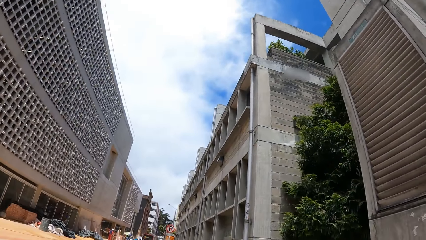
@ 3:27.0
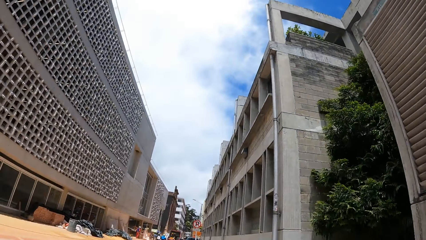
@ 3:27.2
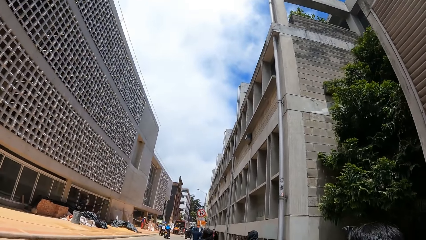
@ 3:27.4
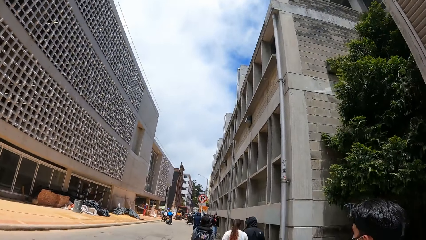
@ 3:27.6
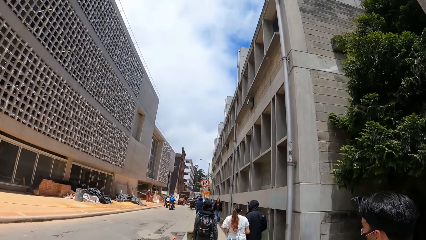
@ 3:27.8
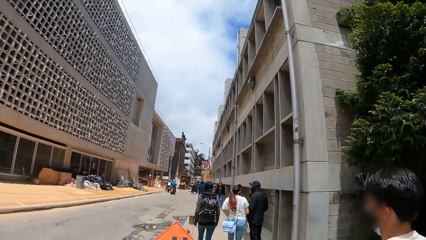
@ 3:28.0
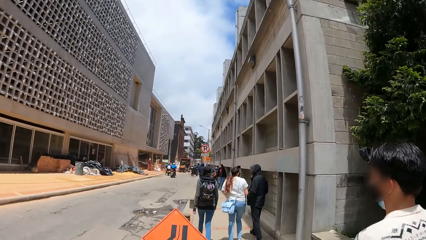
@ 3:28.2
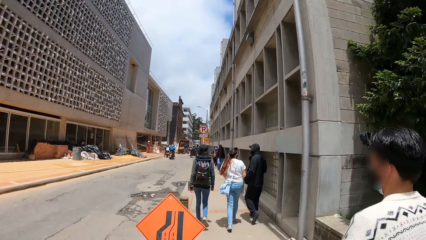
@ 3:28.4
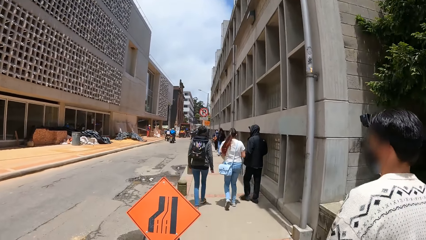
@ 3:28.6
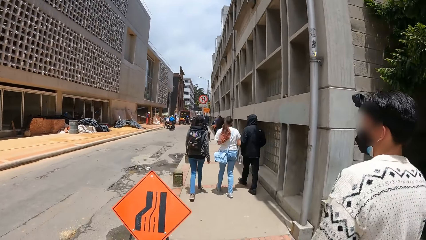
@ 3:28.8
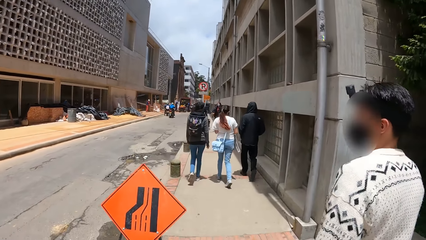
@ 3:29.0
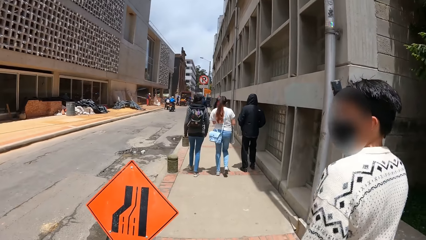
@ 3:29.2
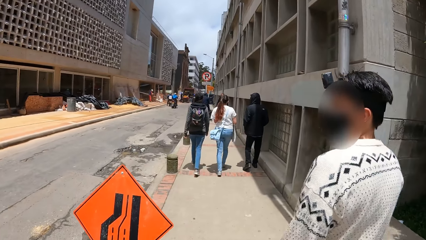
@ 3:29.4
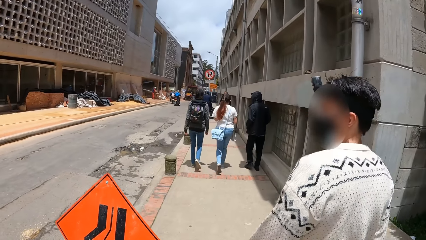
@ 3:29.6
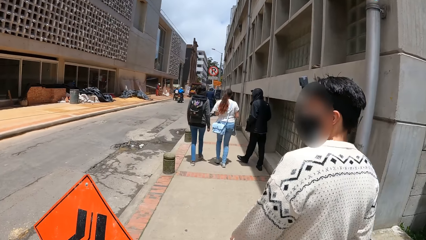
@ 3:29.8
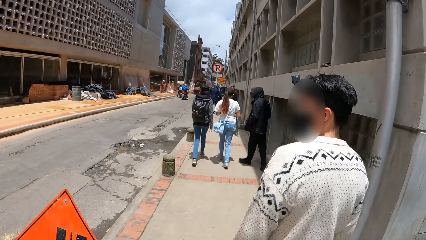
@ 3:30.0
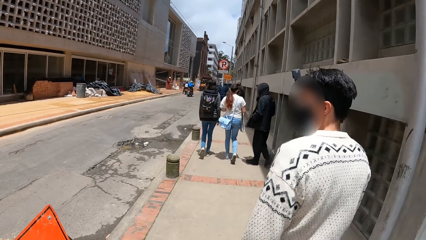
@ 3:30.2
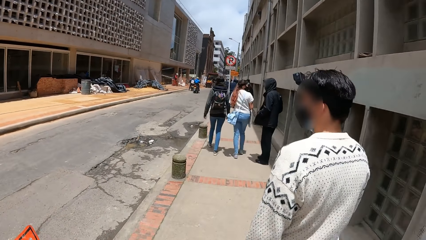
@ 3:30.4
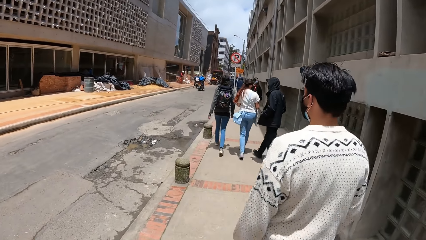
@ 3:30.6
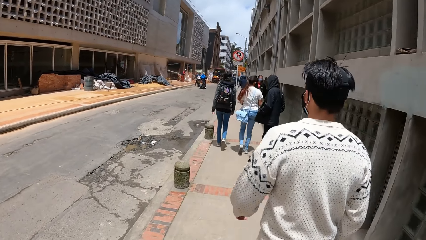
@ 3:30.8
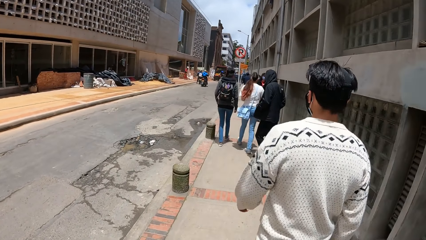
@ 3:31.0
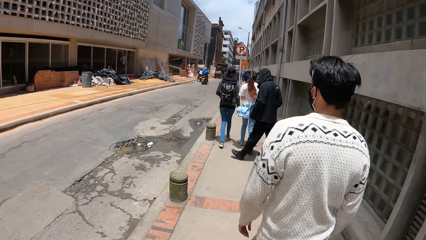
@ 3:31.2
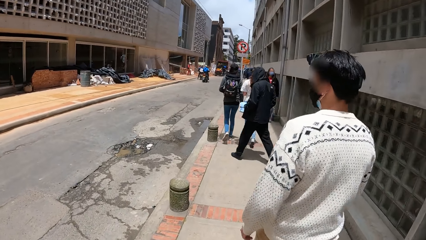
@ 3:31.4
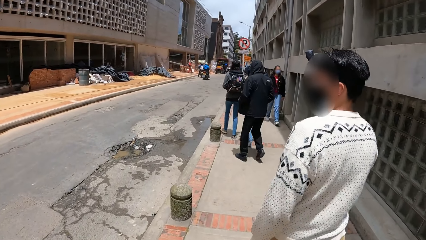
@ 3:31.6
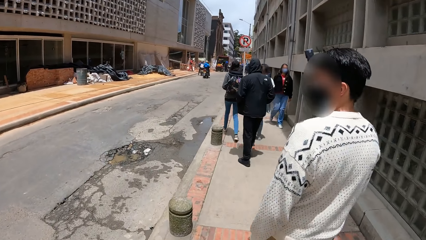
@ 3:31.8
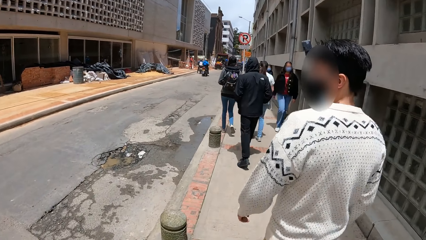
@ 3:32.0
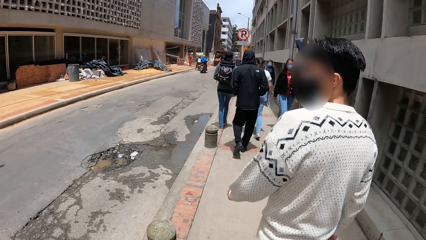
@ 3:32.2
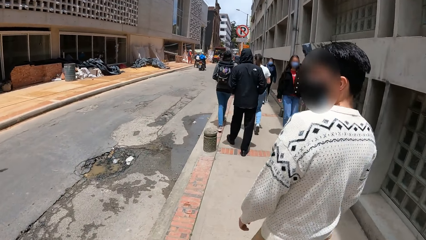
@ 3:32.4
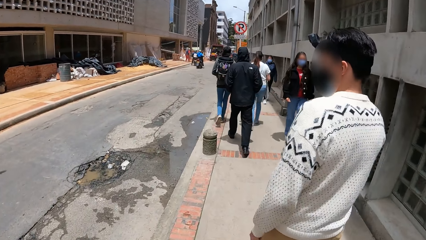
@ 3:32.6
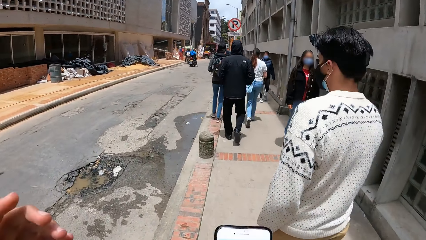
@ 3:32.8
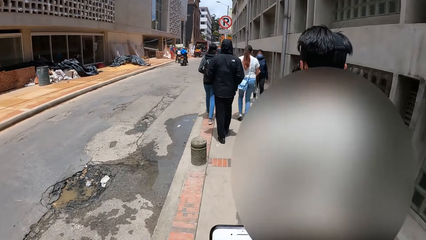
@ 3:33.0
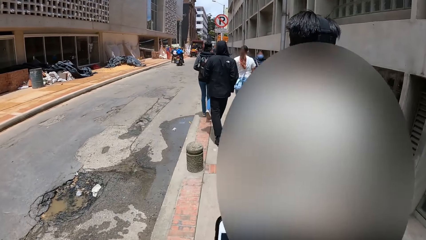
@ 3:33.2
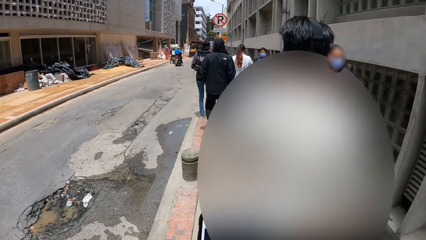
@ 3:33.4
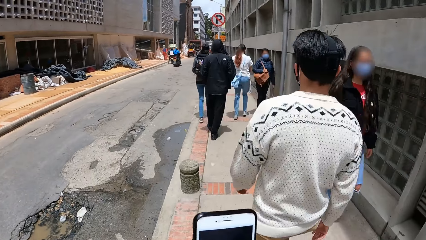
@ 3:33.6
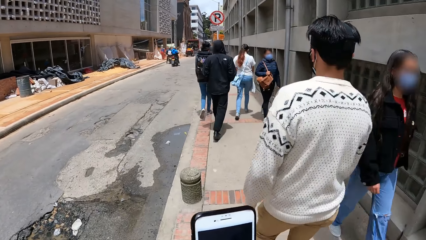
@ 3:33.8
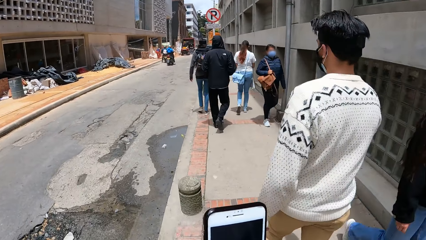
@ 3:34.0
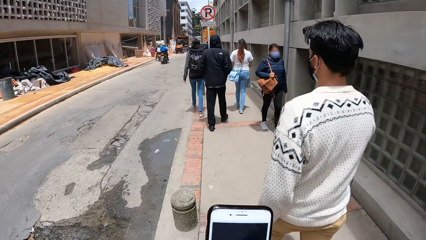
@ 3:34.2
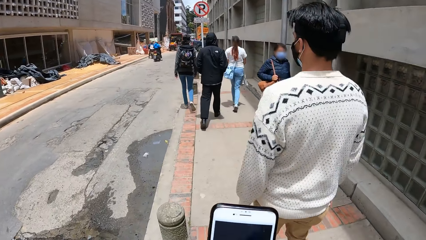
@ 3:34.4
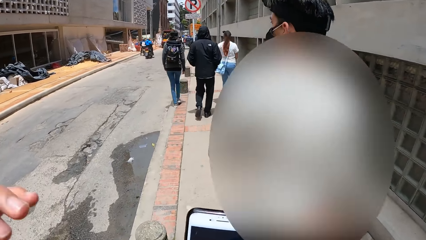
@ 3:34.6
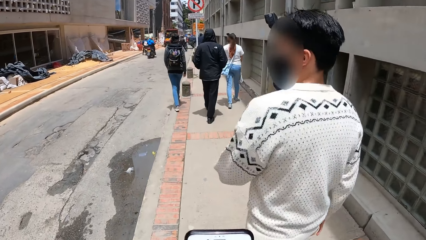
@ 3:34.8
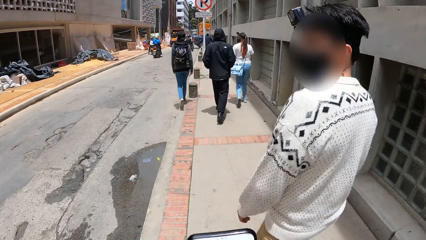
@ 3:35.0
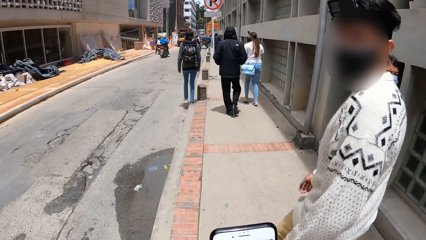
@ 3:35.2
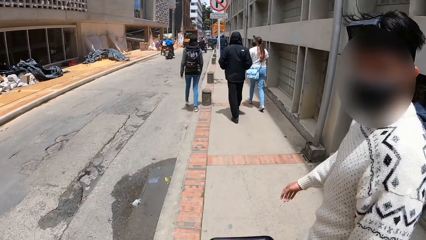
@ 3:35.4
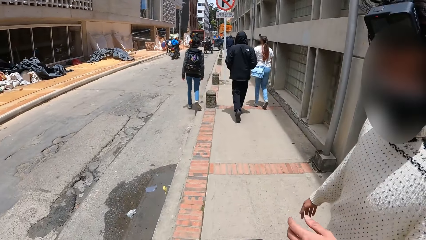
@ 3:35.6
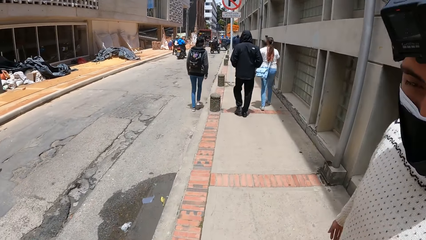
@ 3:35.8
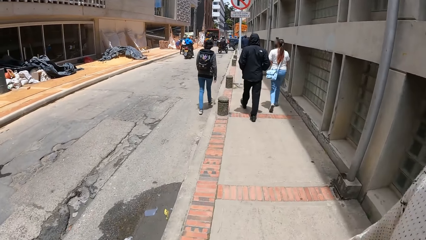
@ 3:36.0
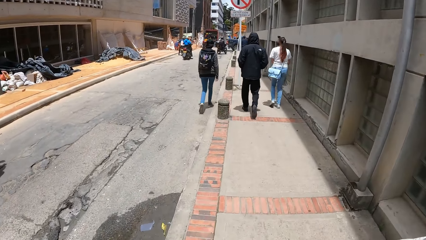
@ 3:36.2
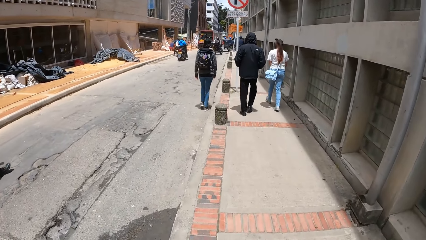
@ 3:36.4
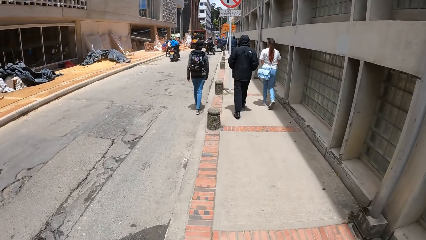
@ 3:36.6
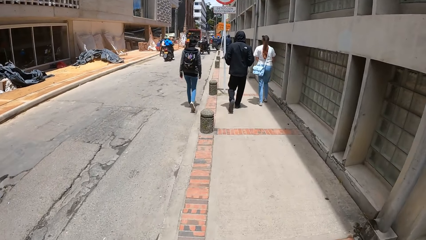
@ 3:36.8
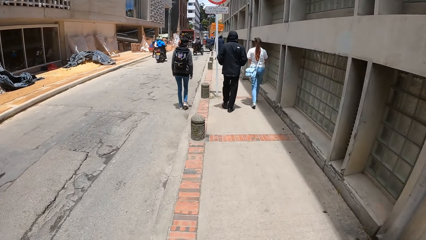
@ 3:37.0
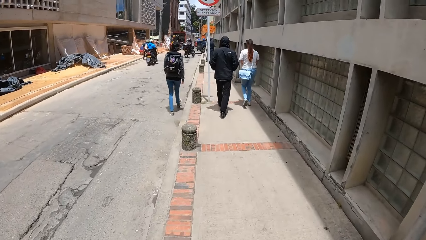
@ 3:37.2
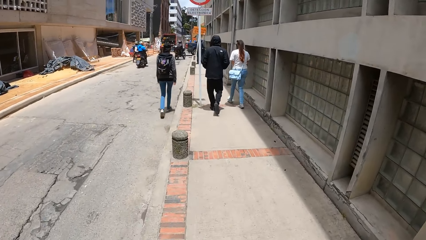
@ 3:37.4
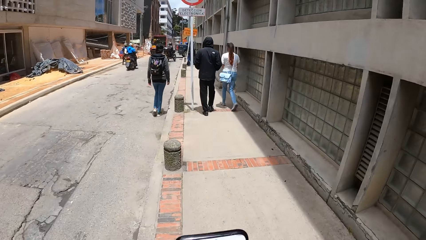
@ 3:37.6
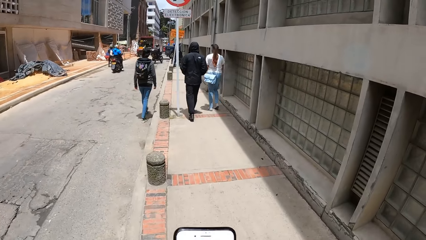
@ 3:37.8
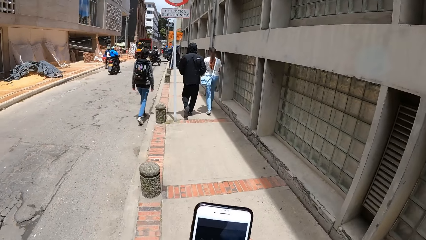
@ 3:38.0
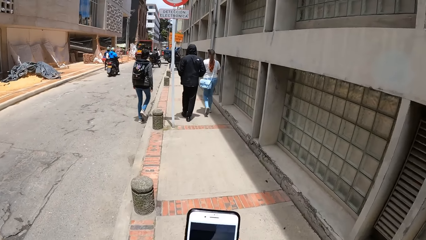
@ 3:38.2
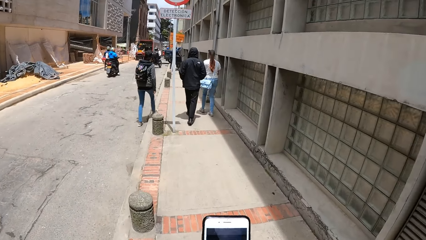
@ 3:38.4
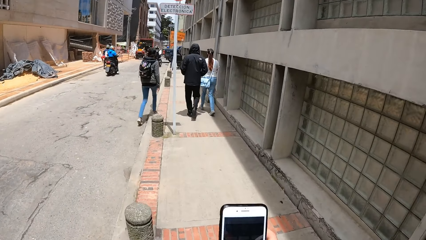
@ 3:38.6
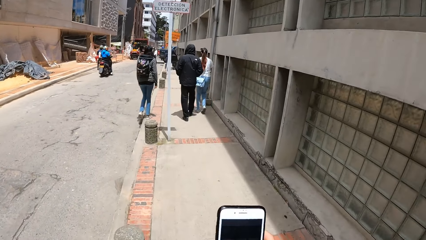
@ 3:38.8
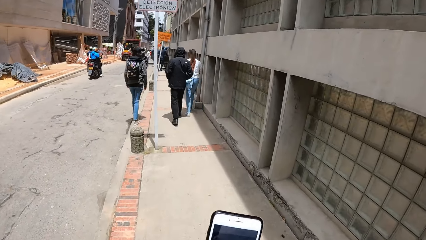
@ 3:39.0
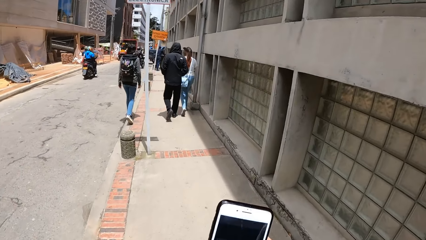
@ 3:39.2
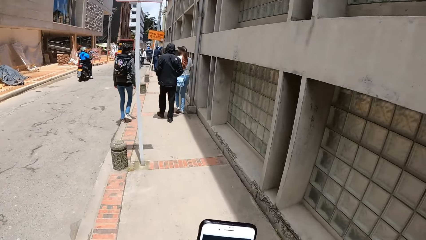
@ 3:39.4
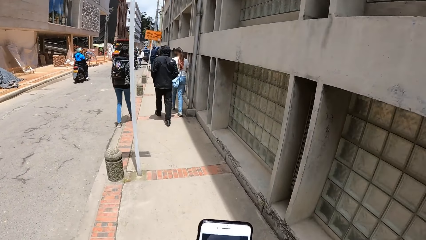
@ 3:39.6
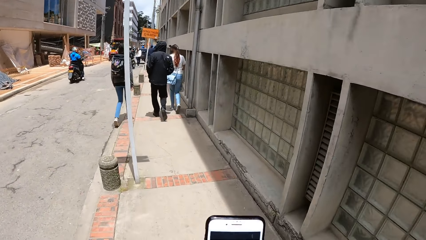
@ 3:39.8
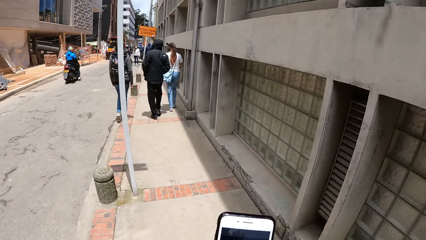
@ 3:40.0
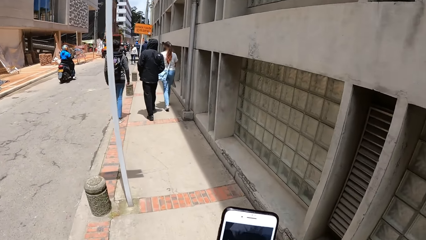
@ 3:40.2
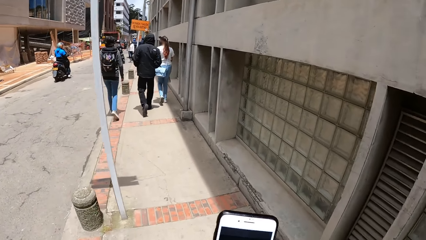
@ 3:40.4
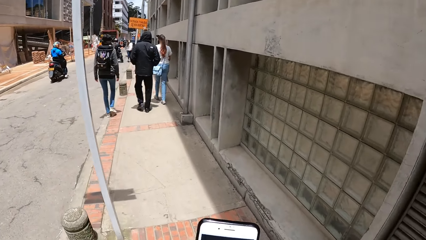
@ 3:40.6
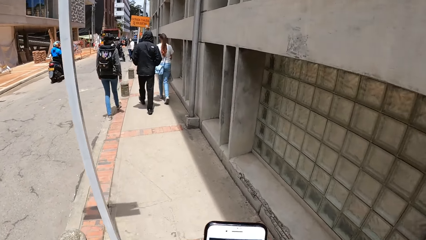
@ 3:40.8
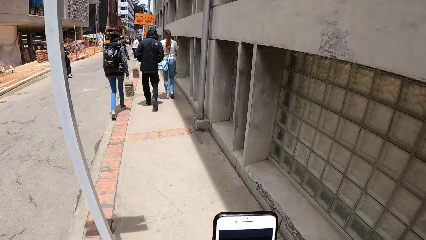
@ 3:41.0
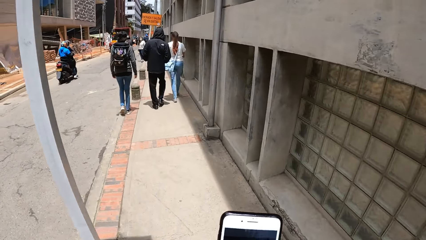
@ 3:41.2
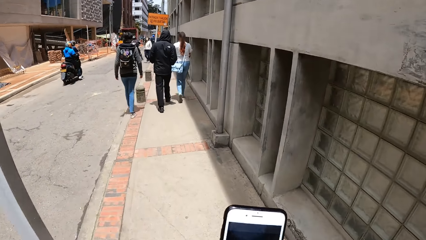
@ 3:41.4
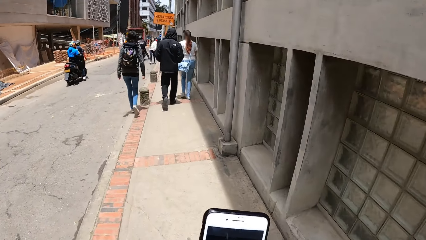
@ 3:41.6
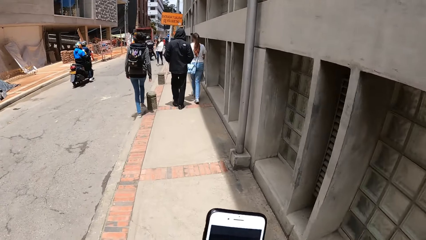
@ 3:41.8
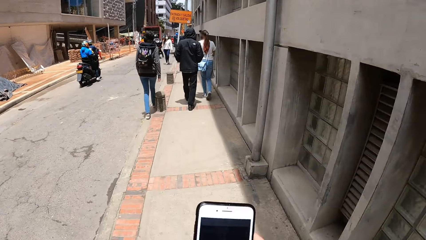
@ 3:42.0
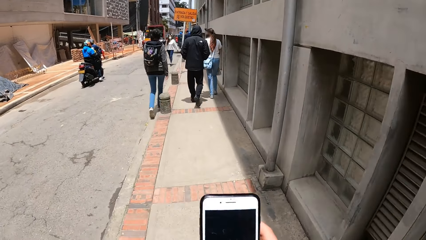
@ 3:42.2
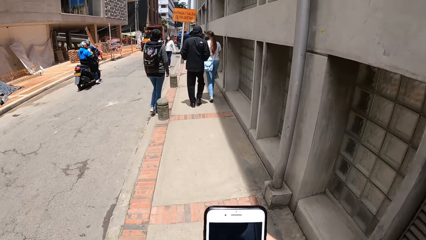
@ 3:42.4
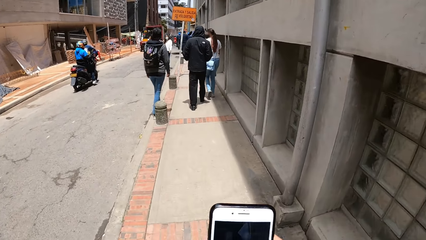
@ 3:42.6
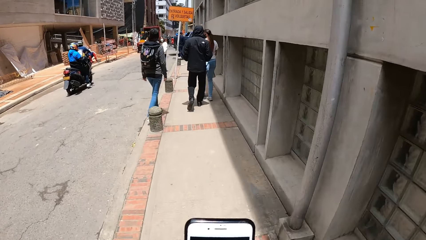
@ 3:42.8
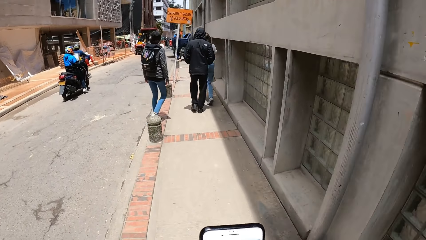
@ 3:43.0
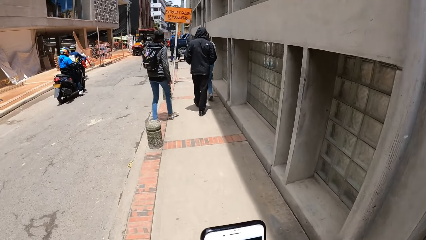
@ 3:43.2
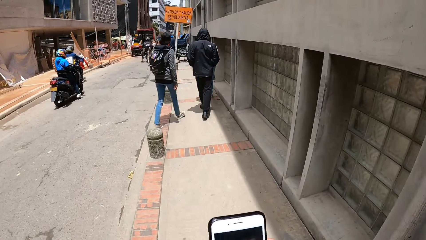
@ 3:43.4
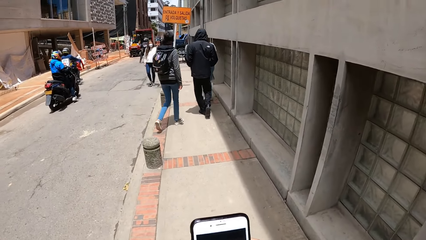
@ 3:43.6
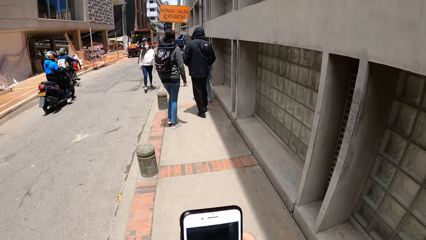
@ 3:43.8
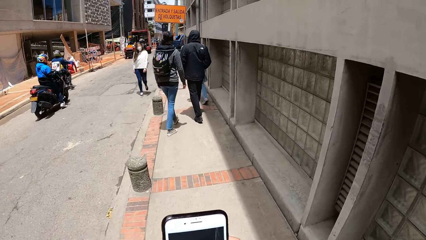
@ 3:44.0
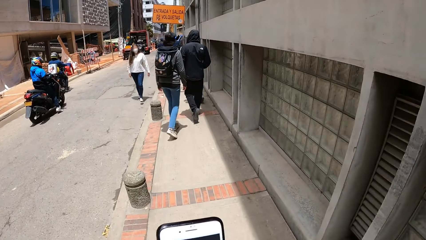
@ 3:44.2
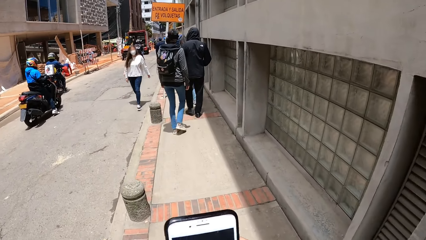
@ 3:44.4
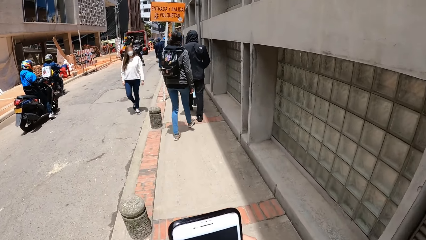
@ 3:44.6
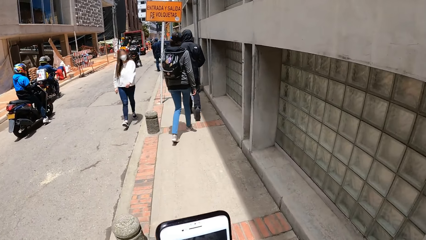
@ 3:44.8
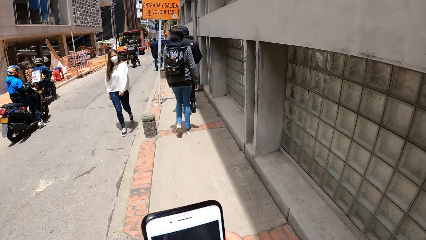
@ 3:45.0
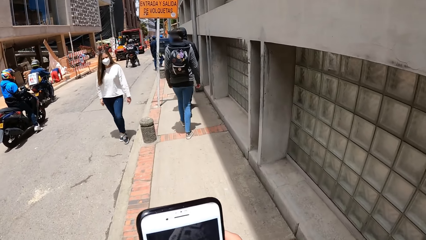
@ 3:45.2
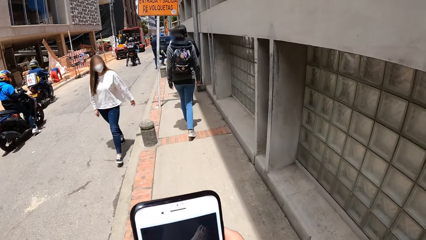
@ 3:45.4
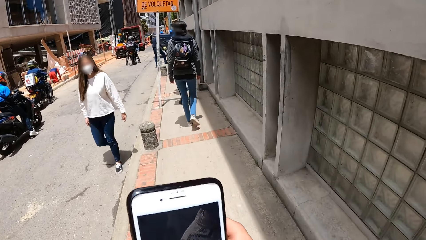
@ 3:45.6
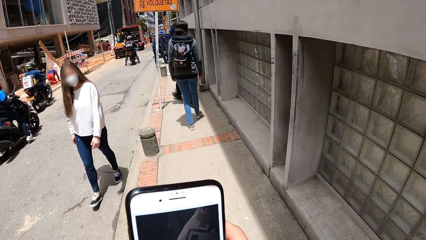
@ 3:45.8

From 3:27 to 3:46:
A man walks around. The camera wearer operates the mobile phone in his right hand. He holds the phone with both hands. He interacts with a man. The first man turns to the camera wearer. Another man walks along a woman. The camera wearer holds the phone with both hands. He walks along.
